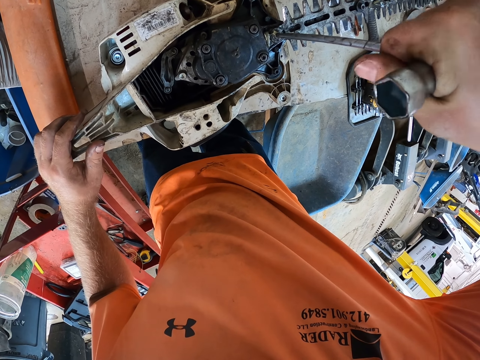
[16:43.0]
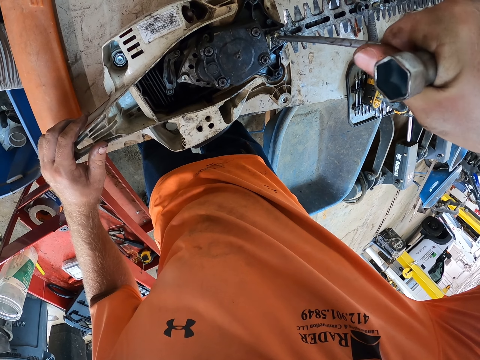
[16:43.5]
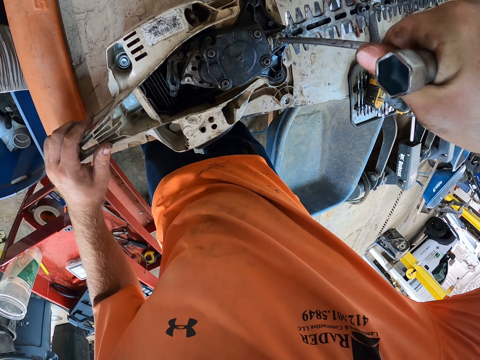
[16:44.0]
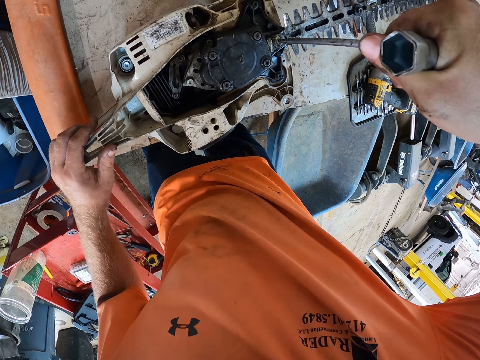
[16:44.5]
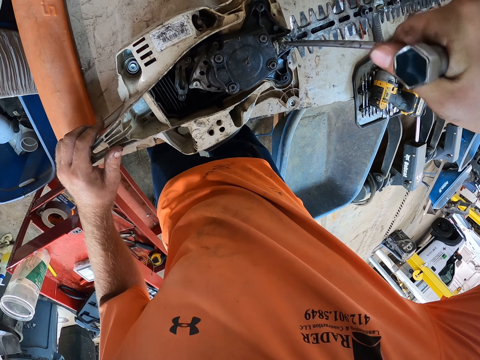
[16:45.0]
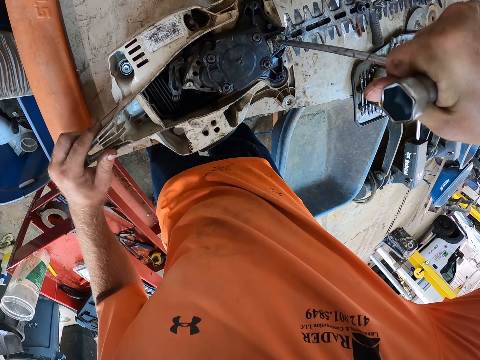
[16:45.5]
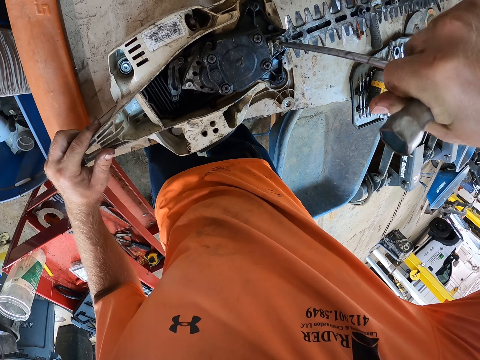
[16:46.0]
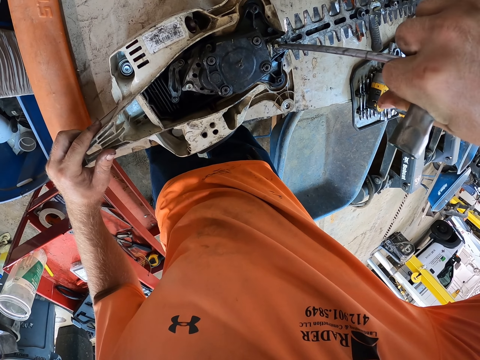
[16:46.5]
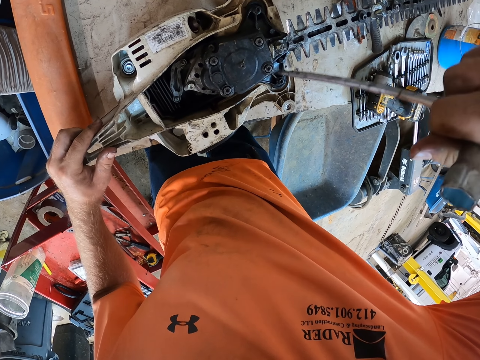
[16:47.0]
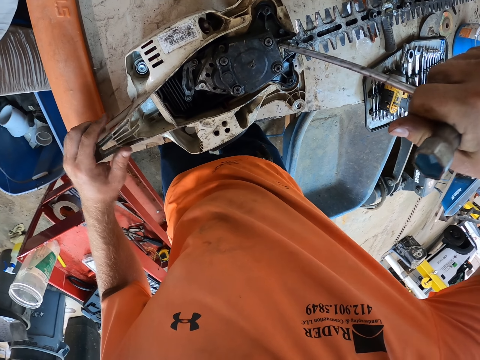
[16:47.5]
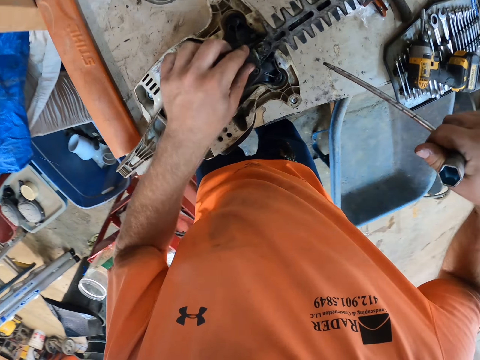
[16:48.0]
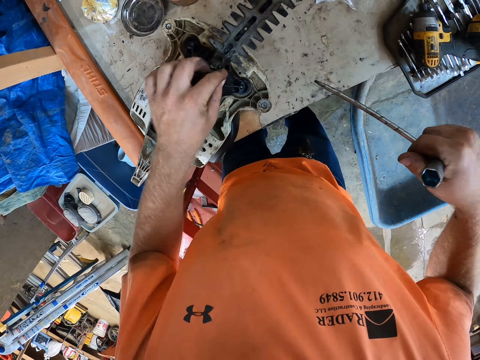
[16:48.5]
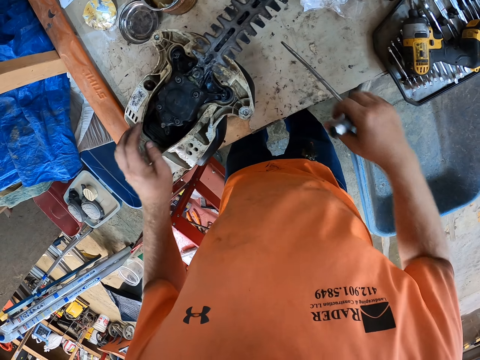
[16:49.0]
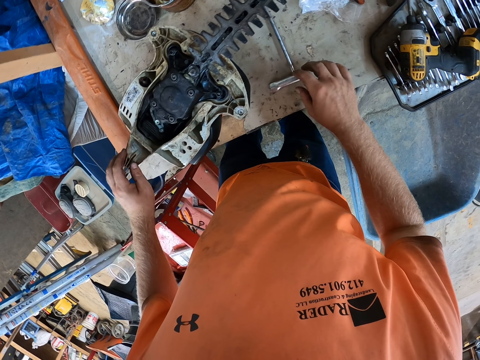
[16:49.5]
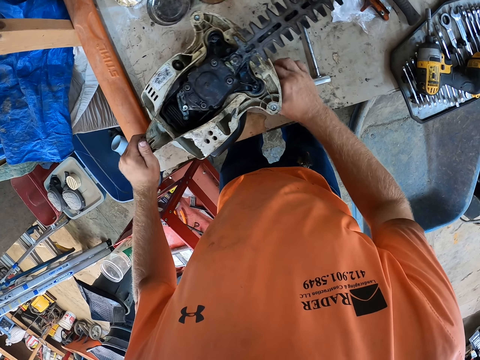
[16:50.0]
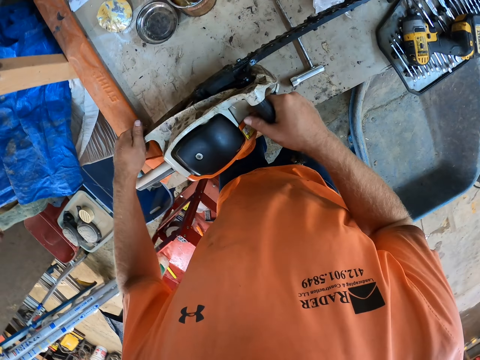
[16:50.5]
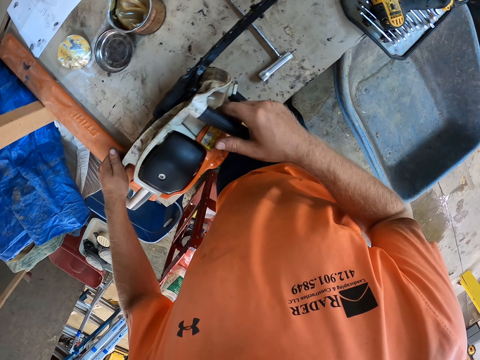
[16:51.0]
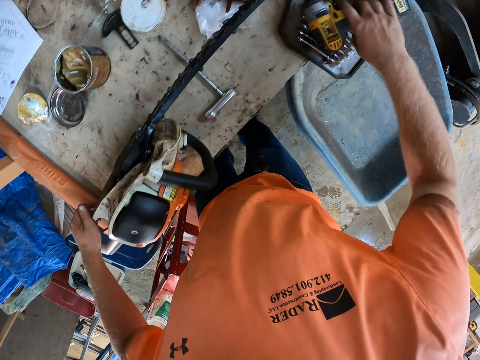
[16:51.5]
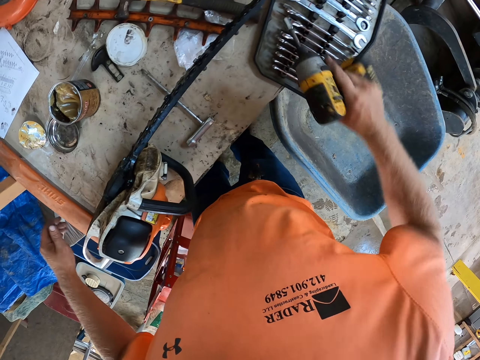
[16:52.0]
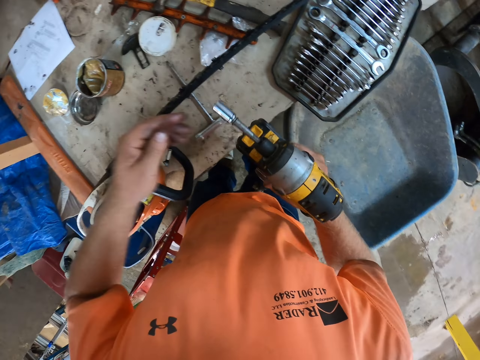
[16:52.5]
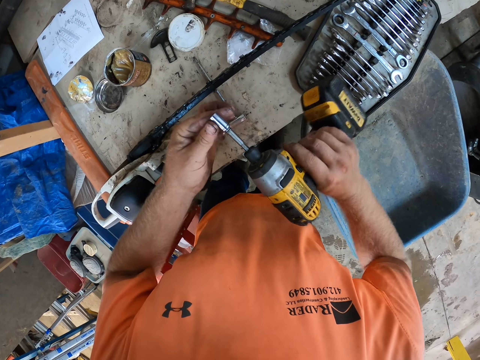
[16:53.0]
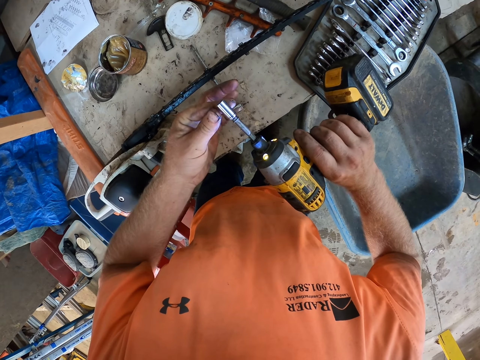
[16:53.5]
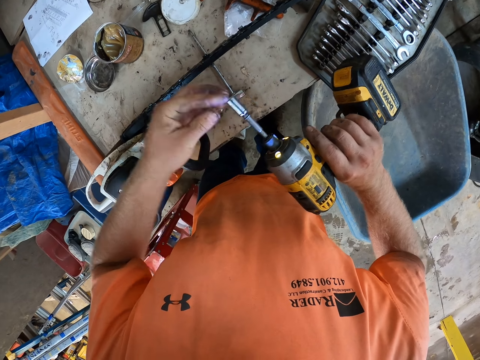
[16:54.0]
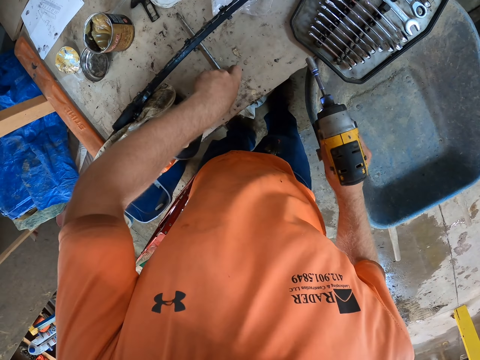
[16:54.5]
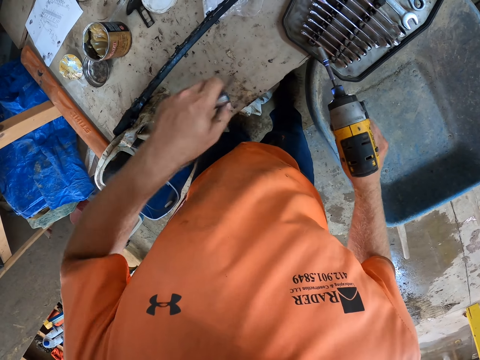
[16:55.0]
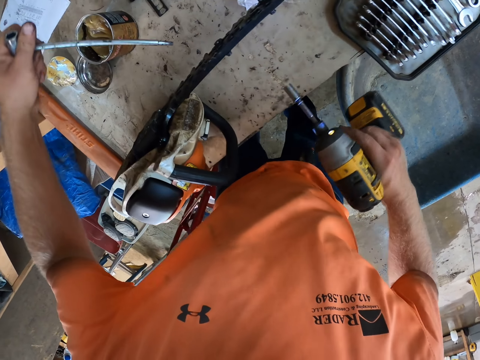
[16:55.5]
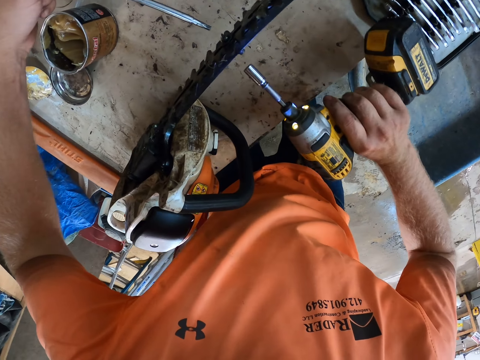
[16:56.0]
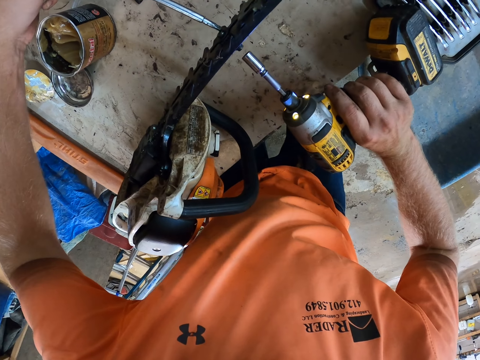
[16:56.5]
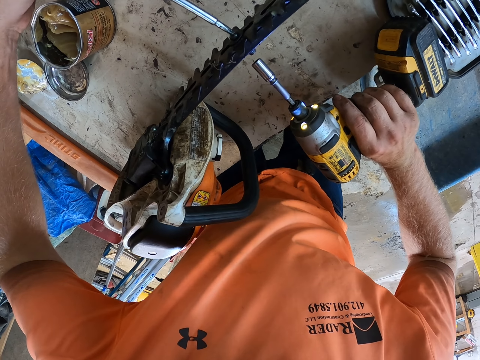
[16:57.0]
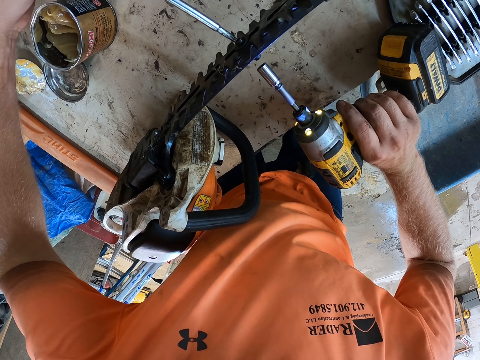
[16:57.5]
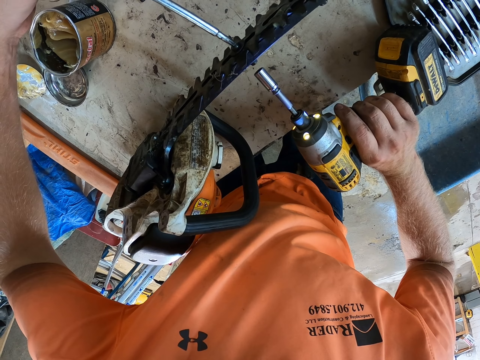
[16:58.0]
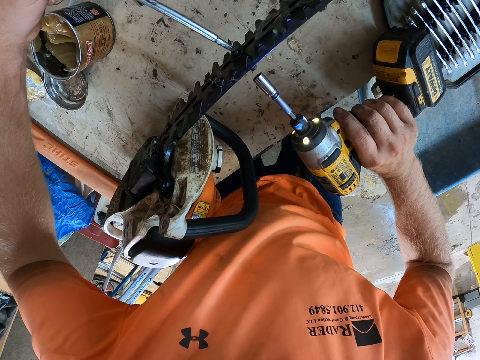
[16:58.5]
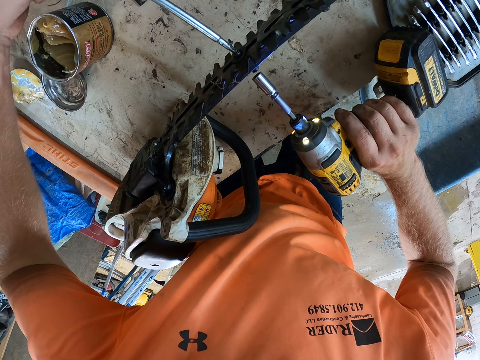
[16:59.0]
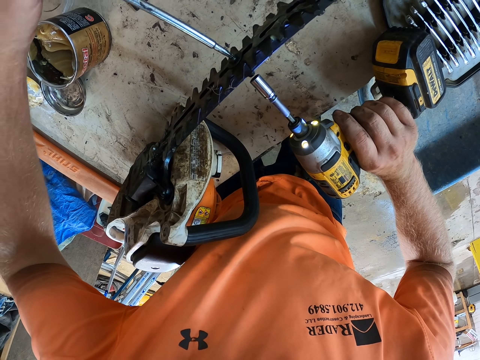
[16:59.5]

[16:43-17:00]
The camera wearer places his left hand on the bolt on the hedge trimmer. He wipes the screw with his left finger. He drops the t-wrench on the table with his right hand. He turns the hedge trimmer on the table with both hands. He picks a bolt tightening machine or driller from a tray with his right hand. He places his left hand on the bolt tightening machine in his right hand. He ignites the driller. He picks the t-wrench from the table with his left hand. He places the t-wrench on a bolt on a hedge trimmer blade with his left hand.

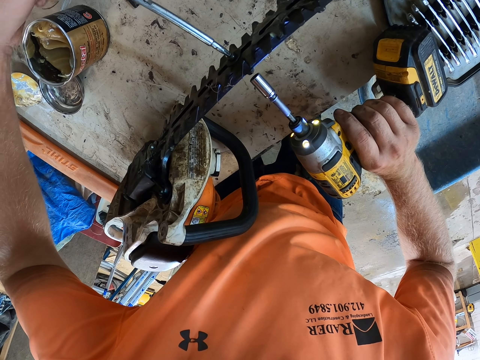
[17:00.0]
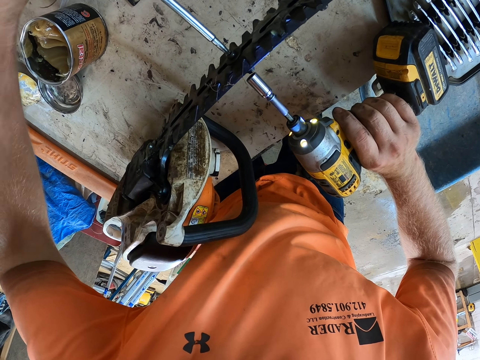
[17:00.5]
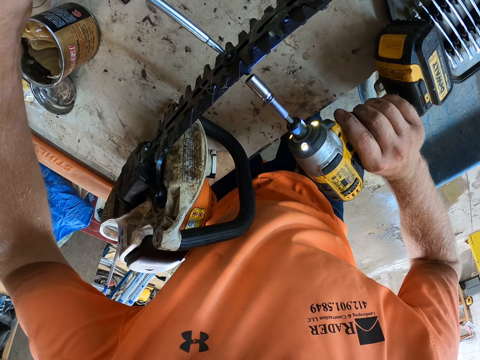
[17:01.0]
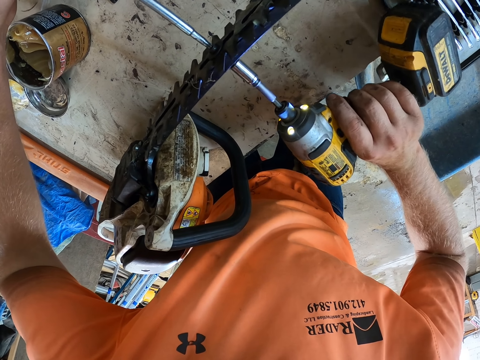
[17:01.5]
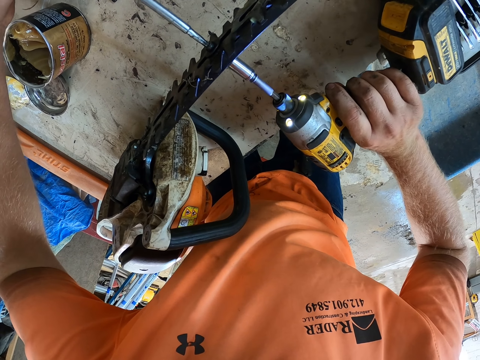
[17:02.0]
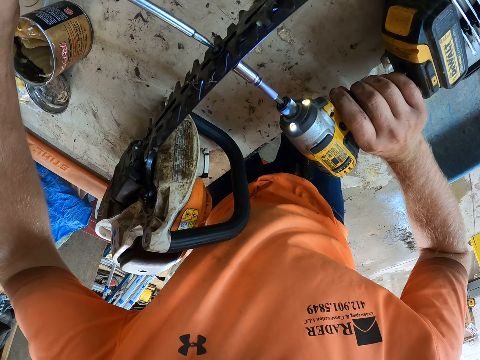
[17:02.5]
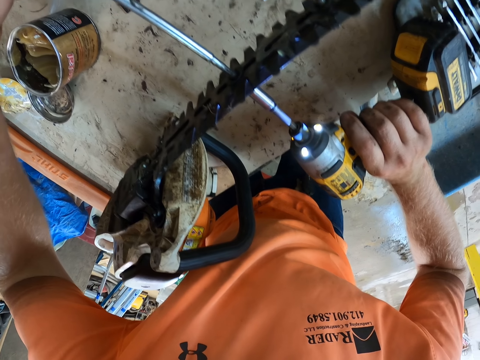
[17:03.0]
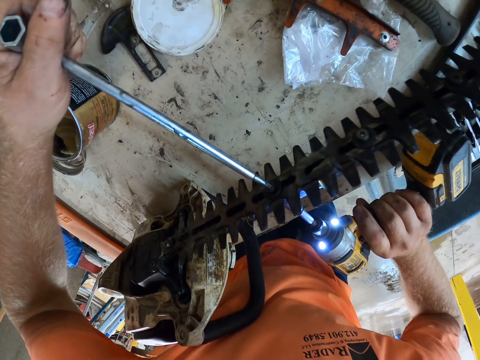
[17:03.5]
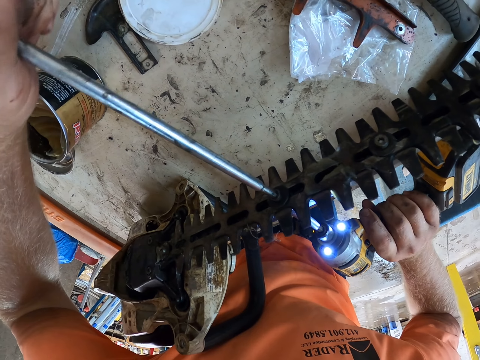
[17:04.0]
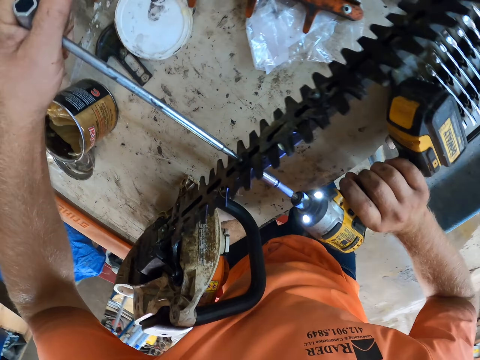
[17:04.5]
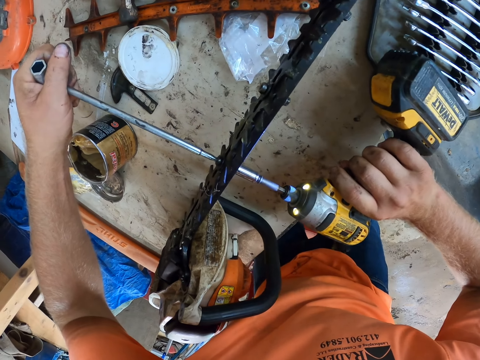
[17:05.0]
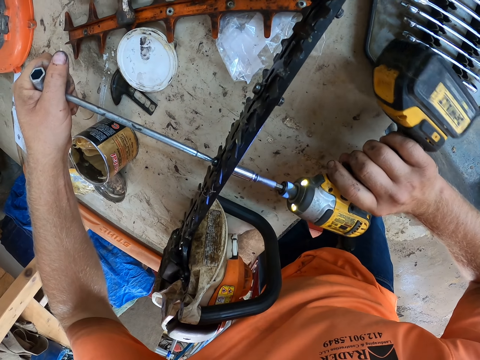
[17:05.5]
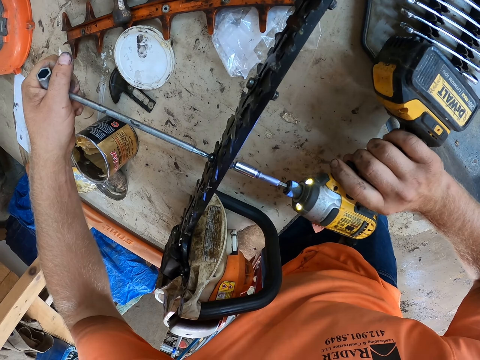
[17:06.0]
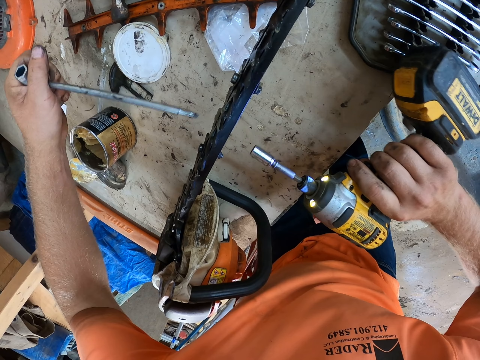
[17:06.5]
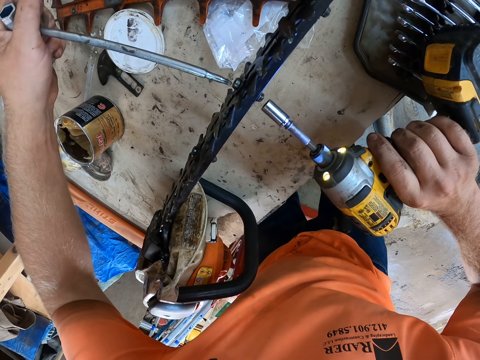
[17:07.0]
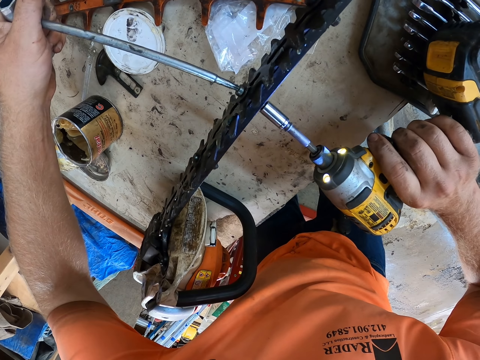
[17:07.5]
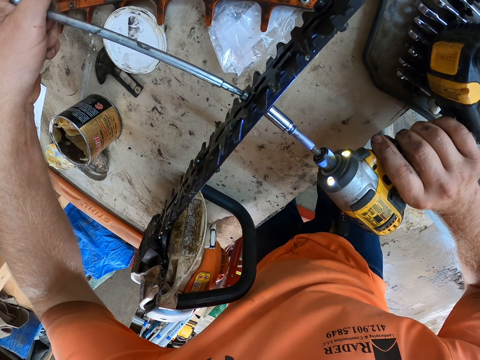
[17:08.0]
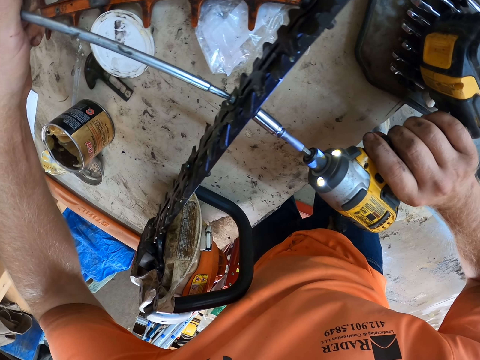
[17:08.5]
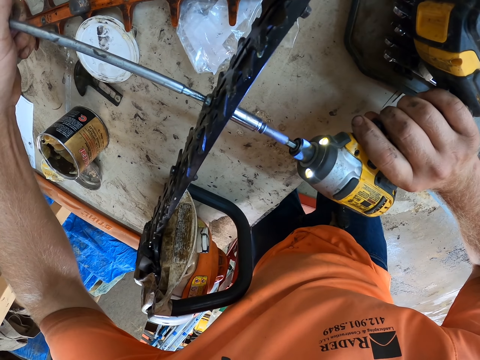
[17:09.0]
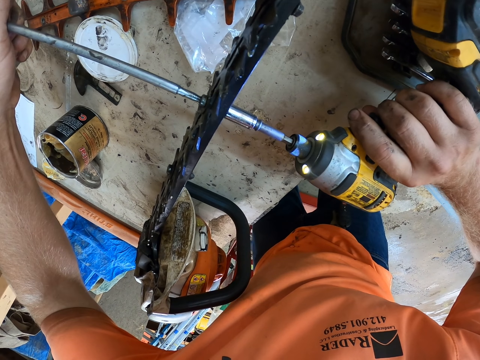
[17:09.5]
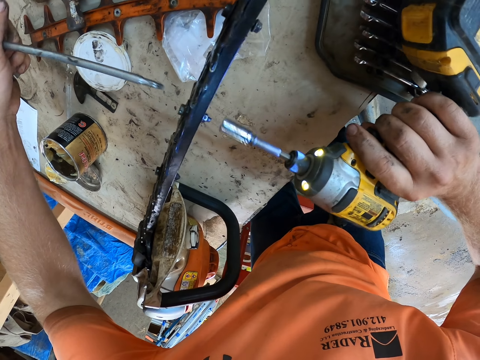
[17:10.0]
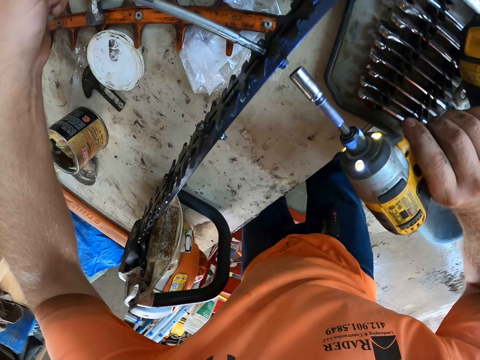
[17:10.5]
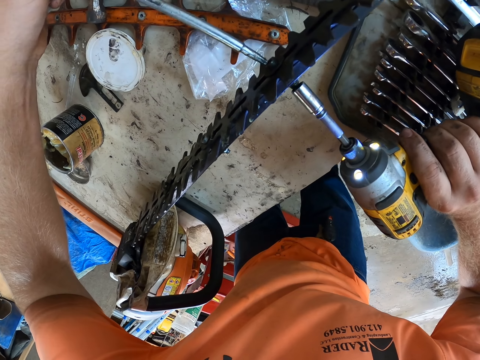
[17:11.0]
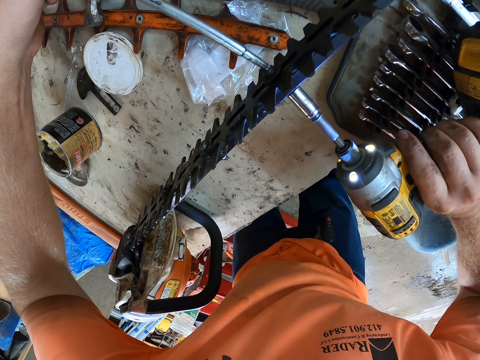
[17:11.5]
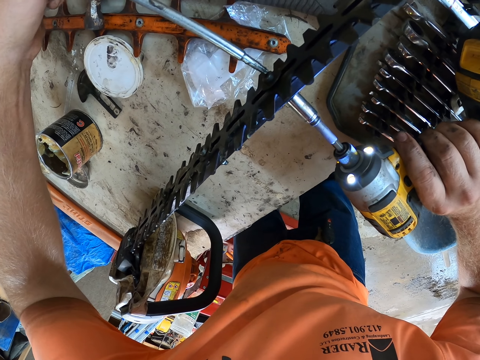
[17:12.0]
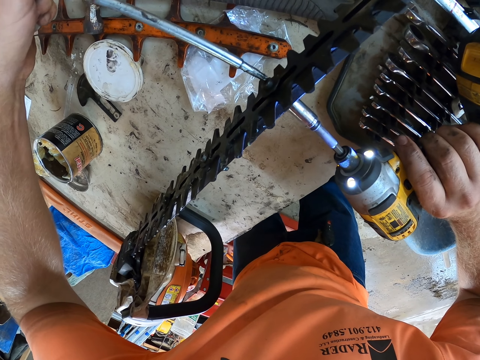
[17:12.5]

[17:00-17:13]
The camera wearer places the bolt tightening machine on a bolt on the hedge trimmer blade with his right hand. He tightens the bolt on the hedge trimmer blade with the t-wrench in his left hand. He tightens the bolt on the hedge trimmer blade with the bolt tightening machine in his right hand. He drills the hedge trimmer with a driller. He places the bolt tightening machine on a bolt on the hedge trimmer blade with his right hand. He places the t-wrench on a bolt on the hedge trimmer blade with his left hand. He tightens the bolt on the hedge trimmer blade with the bolt tightening machine in his right hand. He tightens the bolt on the hedge trimmer blade with the t-wrench in his left hand. He places the t-wrench on a bolt on the hedge trimmer blade with his left hand. He places the bolt tightening machine on a bolt on the hedge trimmer blade with his right hand. He tightens the bolt on the hedge trimmer blade with the bolt tightening machine in his right hand.
